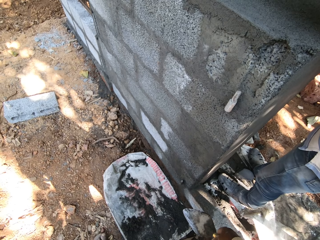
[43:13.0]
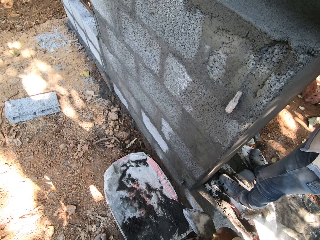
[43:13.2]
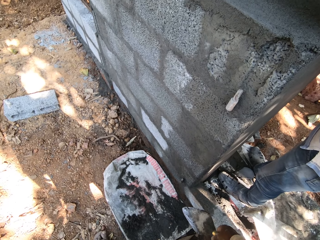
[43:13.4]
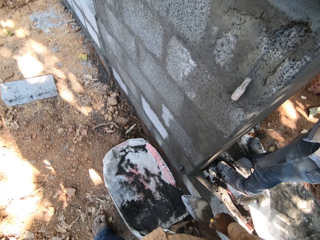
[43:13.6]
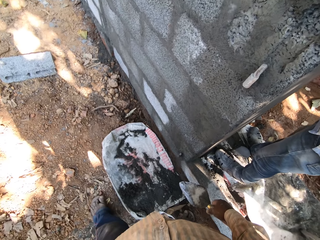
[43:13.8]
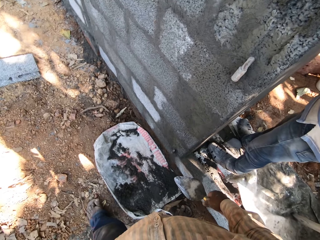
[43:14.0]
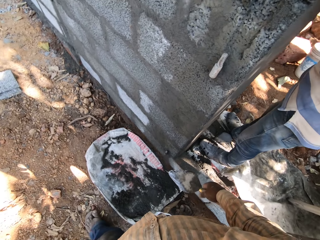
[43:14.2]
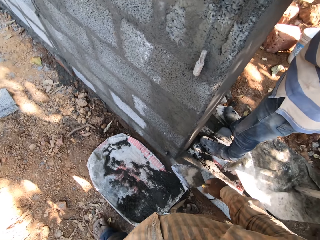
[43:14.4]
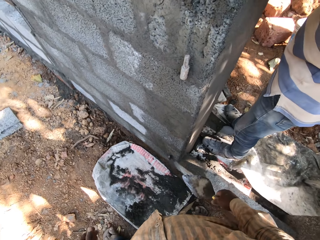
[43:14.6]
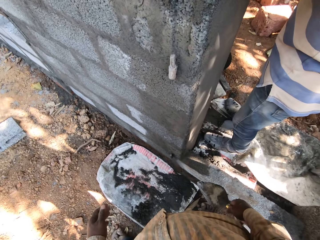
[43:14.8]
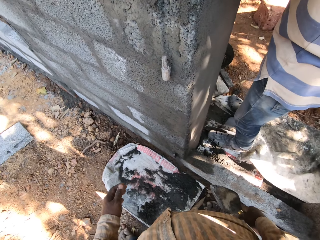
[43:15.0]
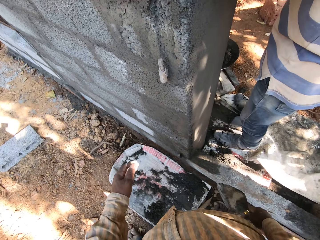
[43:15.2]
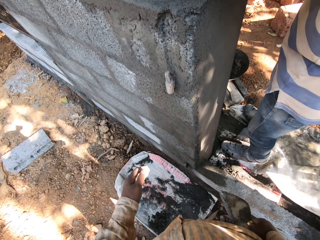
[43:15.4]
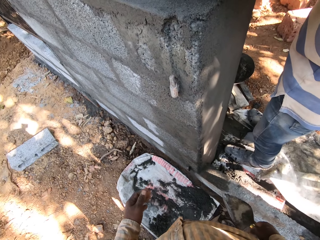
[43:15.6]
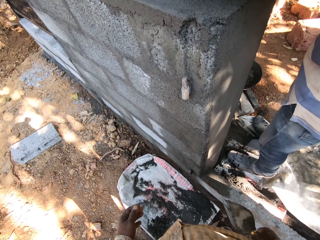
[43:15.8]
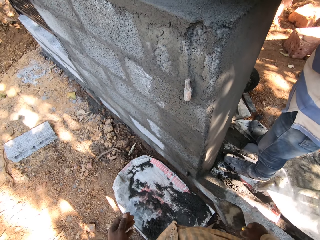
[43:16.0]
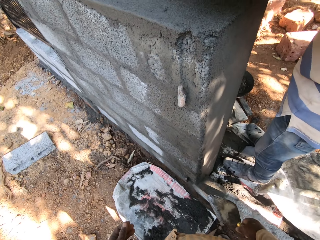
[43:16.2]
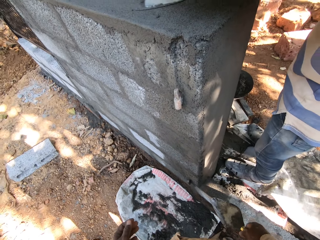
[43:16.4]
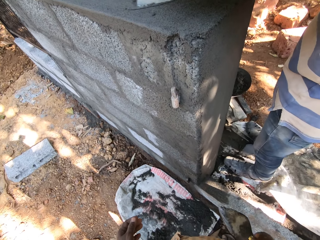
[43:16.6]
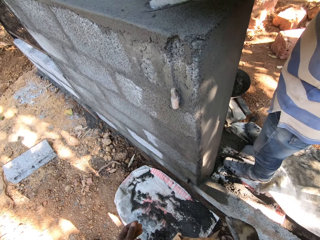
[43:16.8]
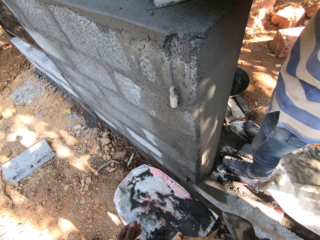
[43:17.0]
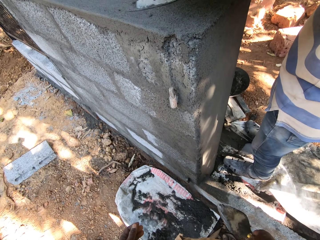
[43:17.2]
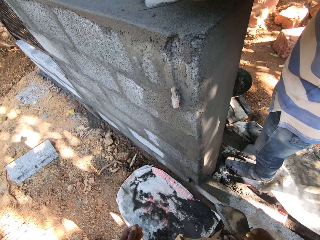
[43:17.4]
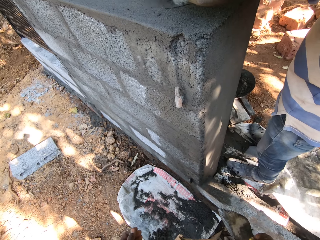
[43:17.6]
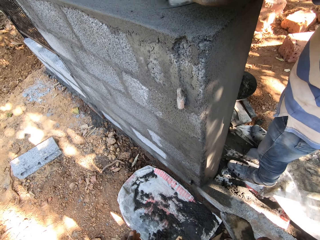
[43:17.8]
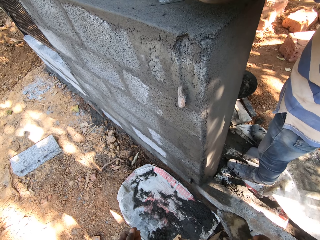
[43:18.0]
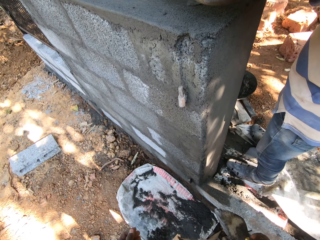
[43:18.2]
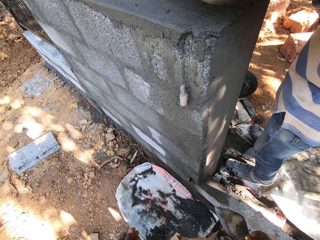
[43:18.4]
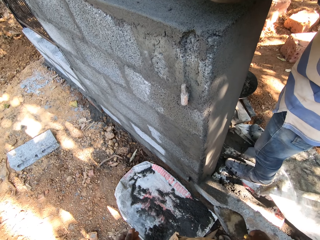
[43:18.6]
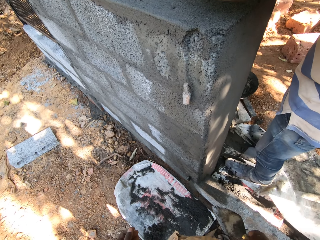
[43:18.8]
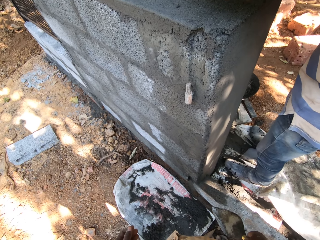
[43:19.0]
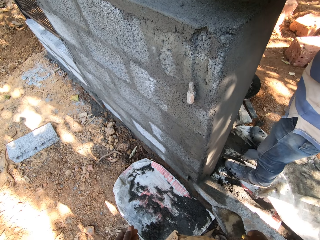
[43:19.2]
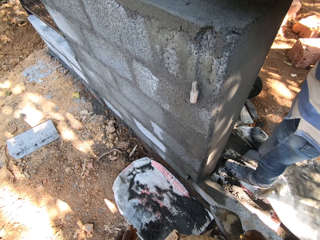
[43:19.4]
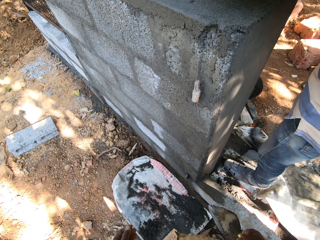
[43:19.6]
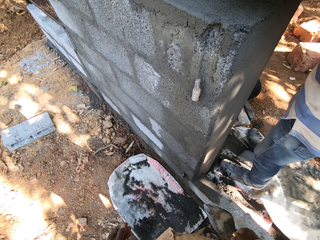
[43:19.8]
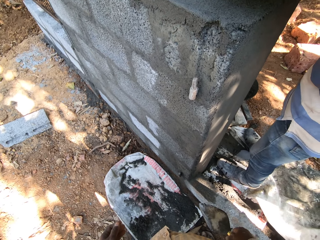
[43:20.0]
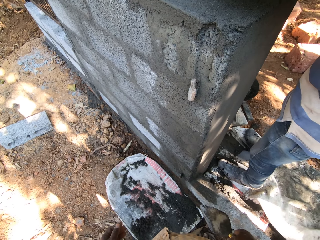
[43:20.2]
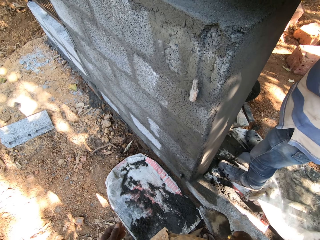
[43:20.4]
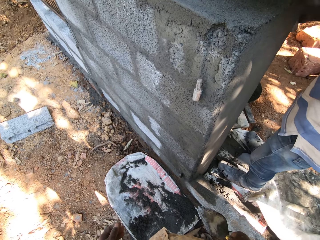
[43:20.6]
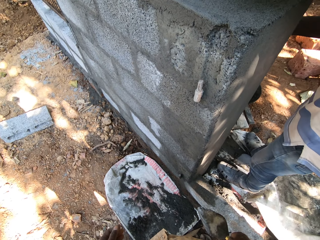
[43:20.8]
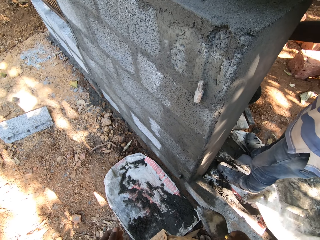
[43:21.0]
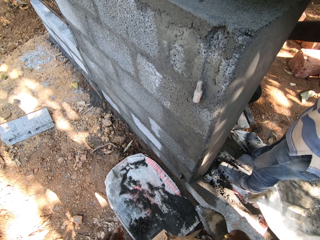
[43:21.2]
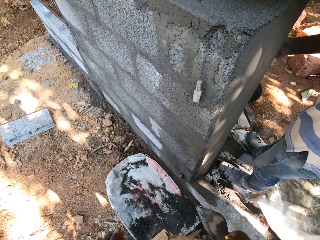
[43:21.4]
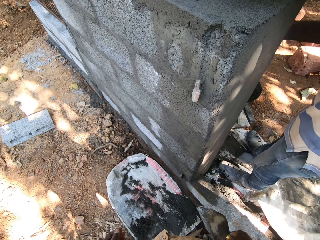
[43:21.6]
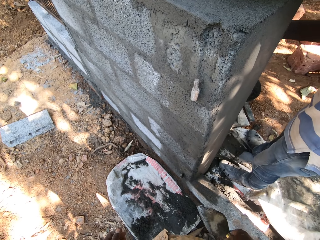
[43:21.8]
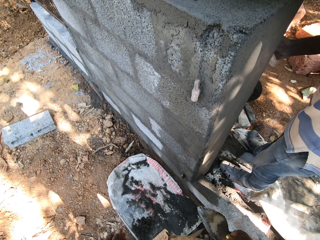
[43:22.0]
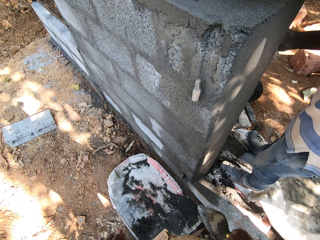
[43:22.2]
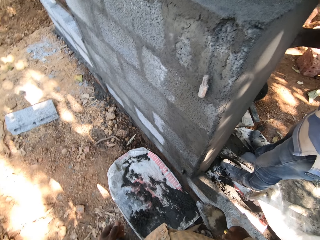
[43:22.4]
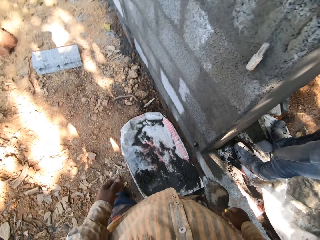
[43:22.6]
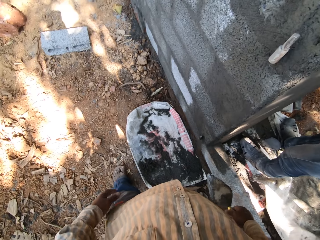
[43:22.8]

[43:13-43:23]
The man smoothens the concrete on the wall with the trowel in his right hand.

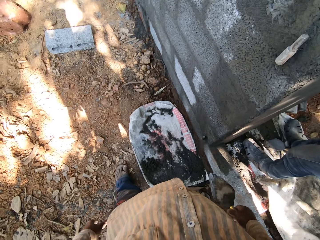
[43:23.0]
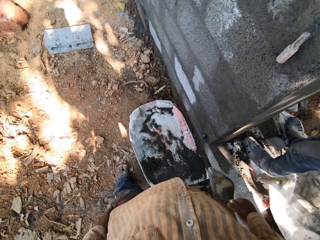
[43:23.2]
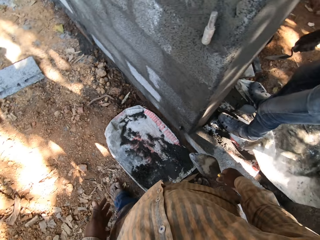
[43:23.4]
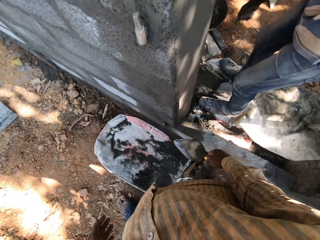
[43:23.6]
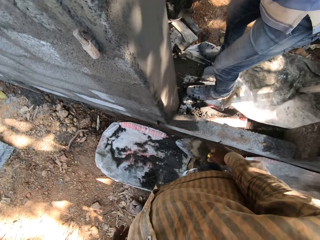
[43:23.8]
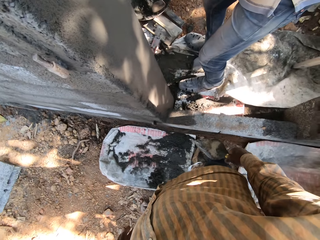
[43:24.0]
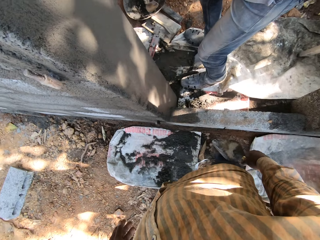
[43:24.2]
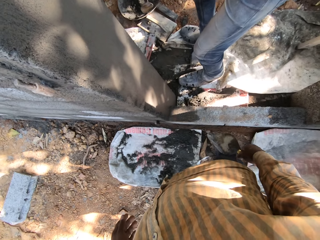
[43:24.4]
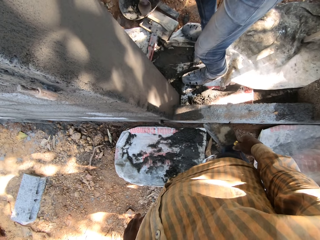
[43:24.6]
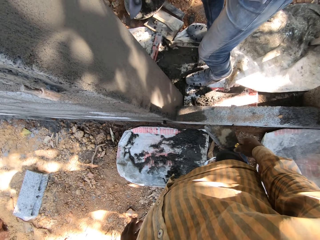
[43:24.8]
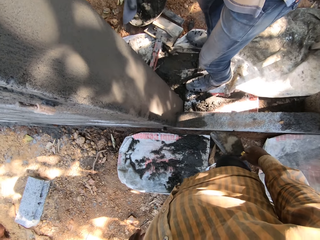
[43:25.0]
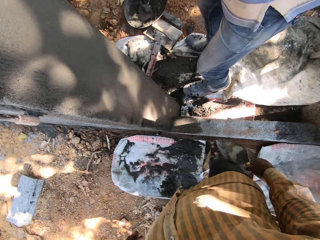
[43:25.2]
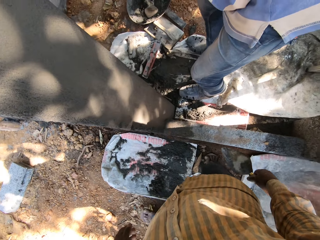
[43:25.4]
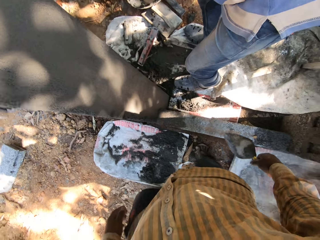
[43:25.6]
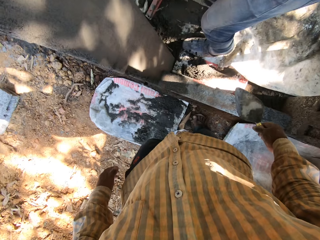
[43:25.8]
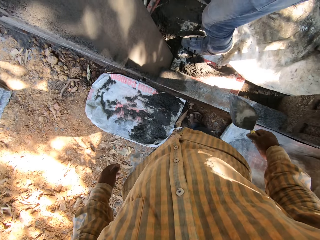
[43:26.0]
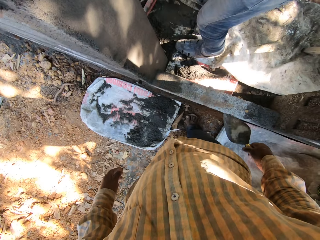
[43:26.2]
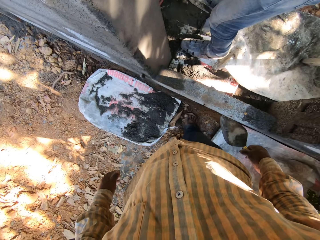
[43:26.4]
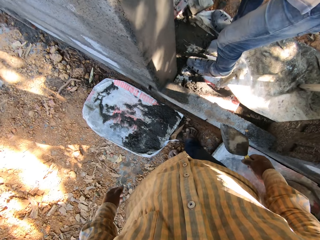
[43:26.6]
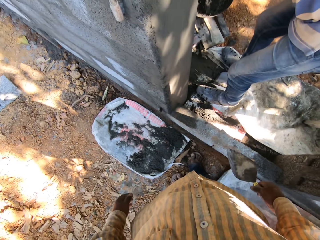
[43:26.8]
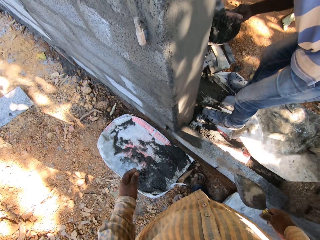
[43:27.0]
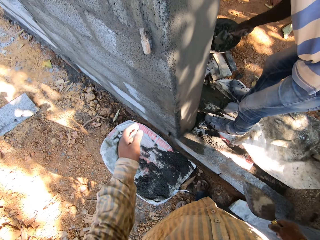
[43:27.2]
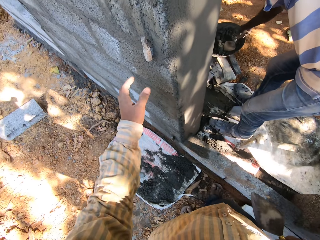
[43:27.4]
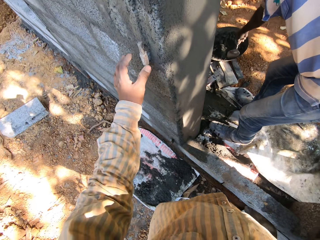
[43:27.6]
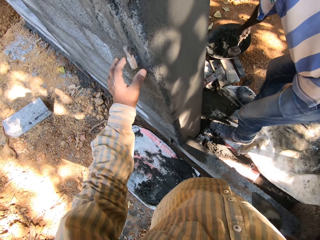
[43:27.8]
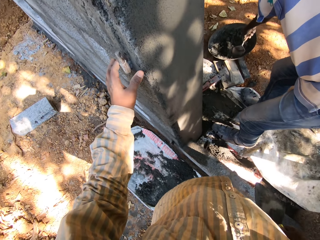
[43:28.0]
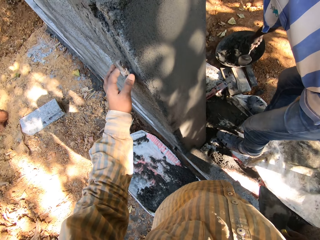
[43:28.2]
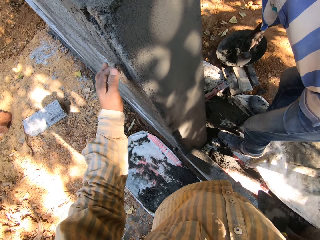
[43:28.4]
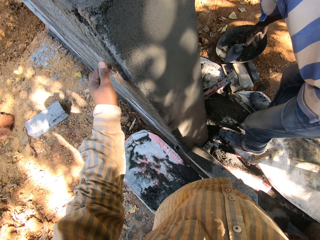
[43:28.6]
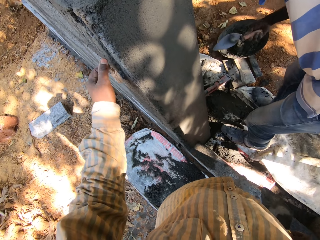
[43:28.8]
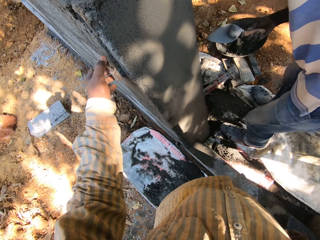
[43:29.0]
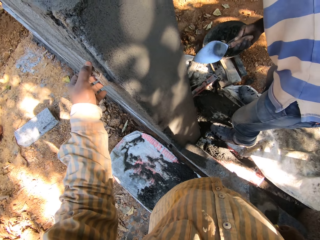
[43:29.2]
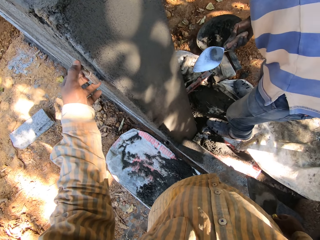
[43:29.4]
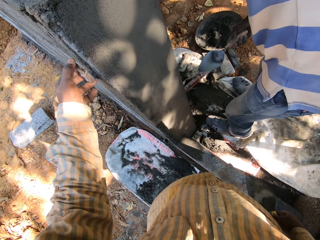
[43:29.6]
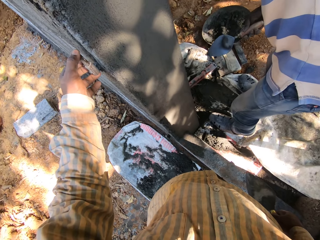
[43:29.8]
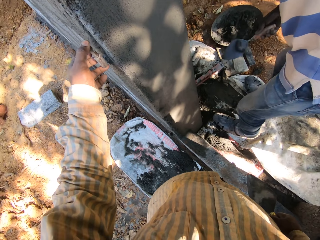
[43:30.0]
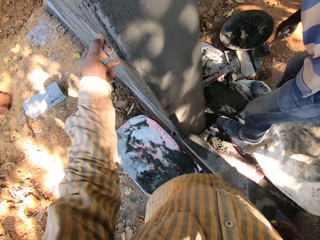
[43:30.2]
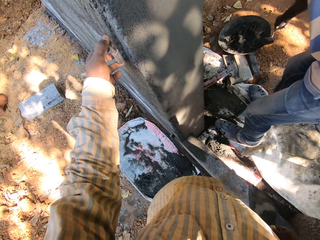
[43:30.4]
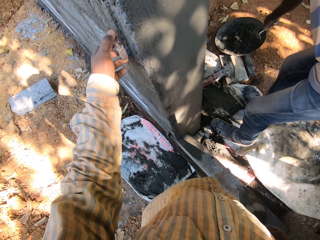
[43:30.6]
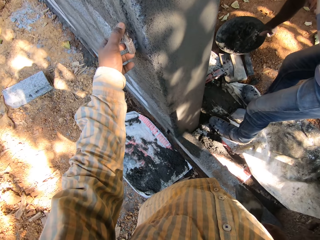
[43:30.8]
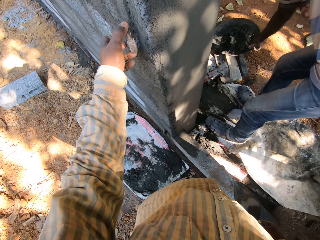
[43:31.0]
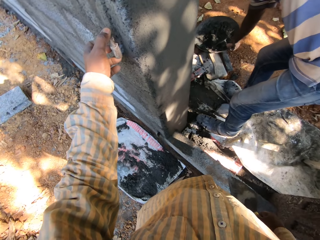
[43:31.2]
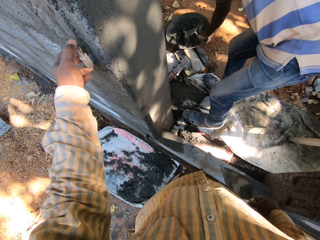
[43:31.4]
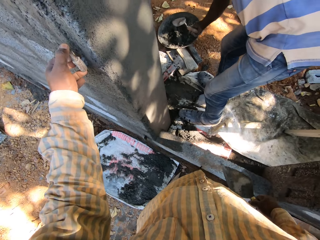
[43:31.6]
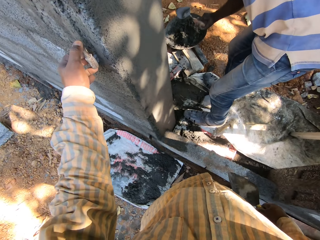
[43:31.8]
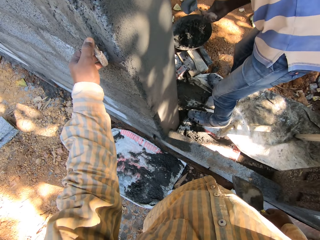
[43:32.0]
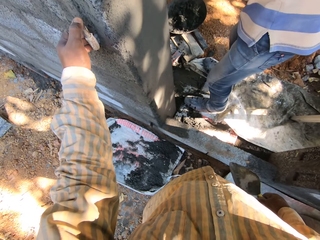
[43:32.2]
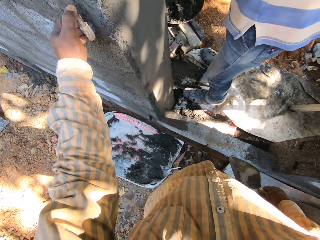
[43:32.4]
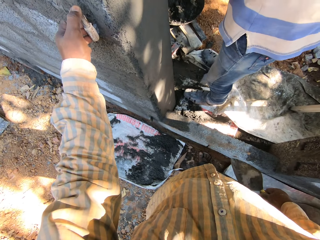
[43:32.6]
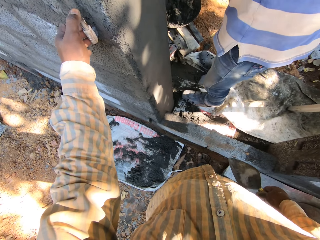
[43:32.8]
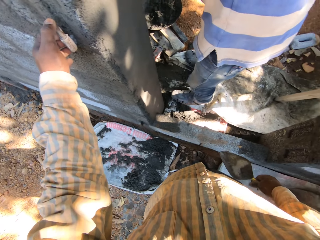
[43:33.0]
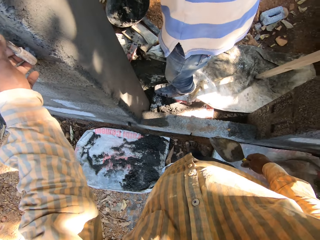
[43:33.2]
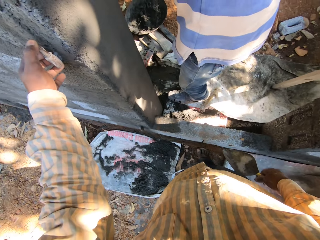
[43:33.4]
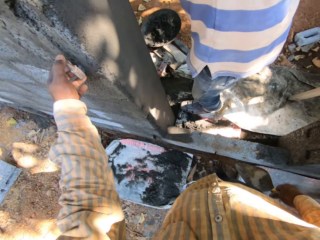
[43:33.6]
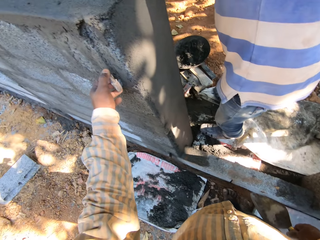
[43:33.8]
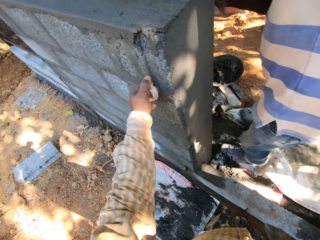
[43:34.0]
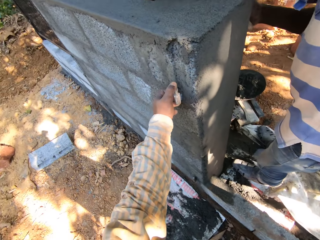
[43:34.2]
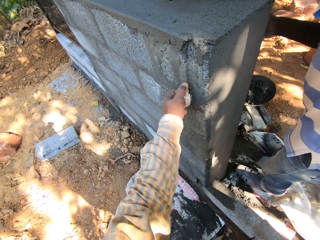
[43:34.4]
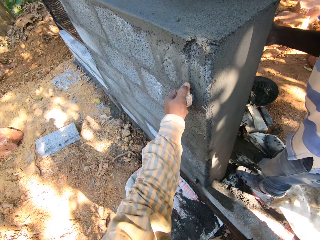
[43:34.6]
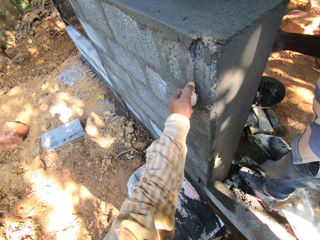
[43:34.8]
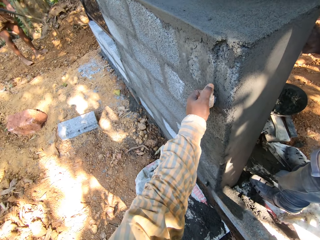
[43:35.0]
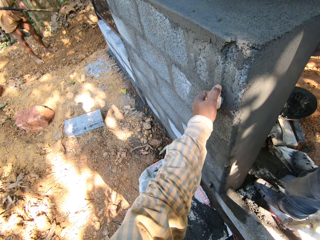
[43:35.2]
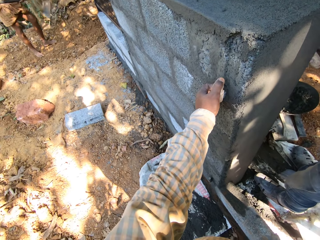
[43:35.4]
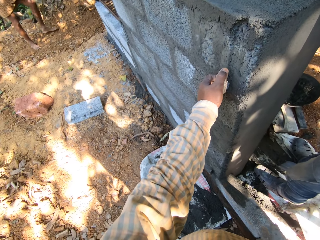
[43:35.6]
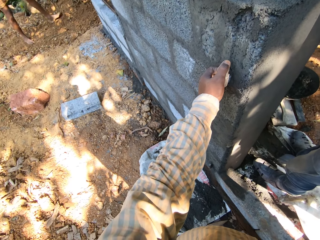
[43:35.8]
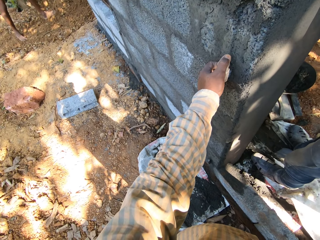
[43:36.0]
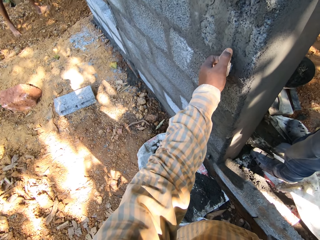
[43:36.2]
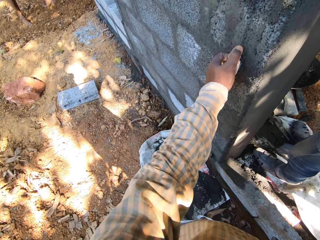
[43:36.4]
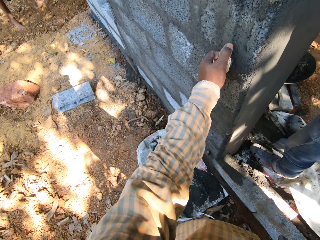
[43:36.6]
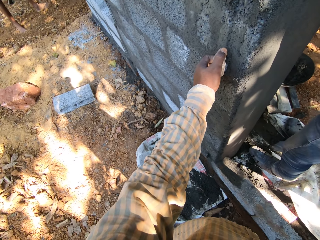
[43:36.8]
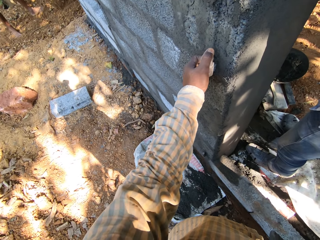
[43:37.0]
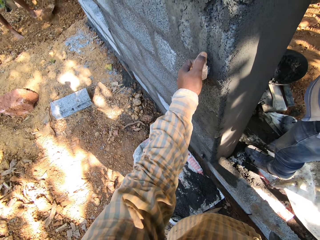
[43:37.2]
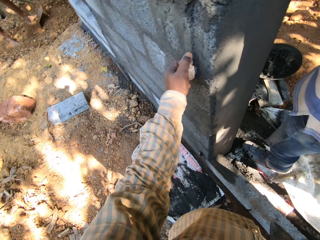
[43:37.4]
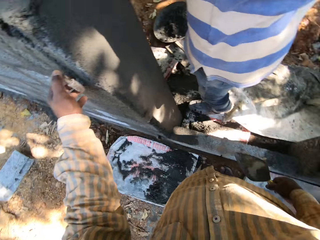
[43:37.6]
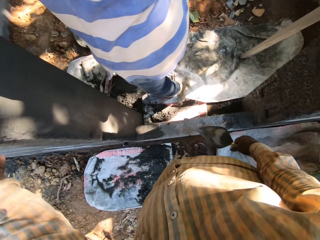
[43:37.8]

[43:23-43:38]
The man scoops concrete from the pan on the ground with the trowel in his right hand. The camera wearer holds a hinge on the wall with his left hand. He touches the metal on the wall. The man places the trowel in a bowl with concrete and scoops the concrete with the trowel.
